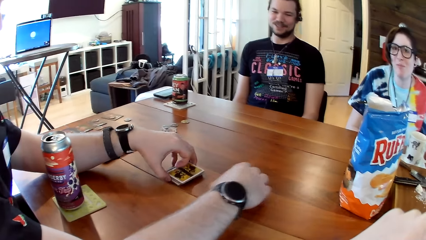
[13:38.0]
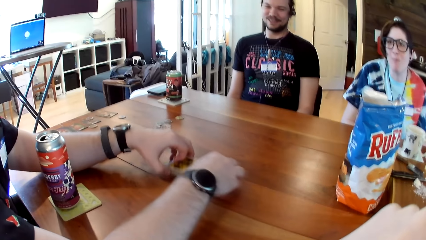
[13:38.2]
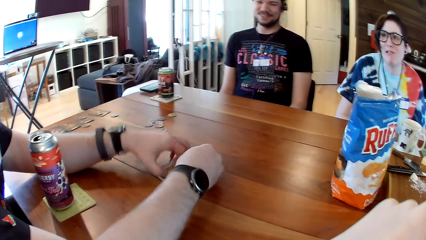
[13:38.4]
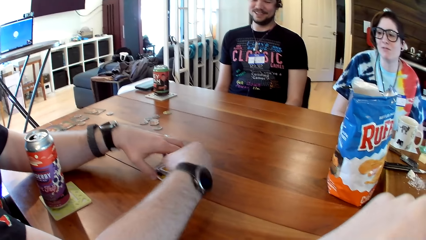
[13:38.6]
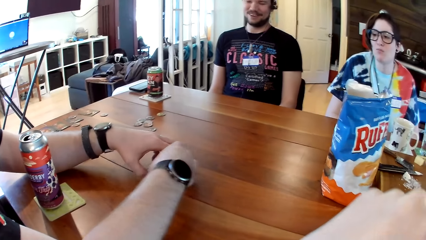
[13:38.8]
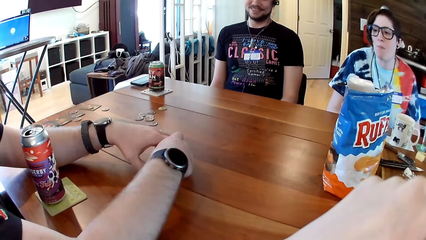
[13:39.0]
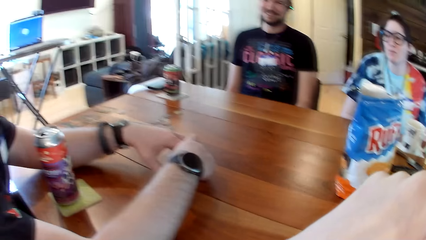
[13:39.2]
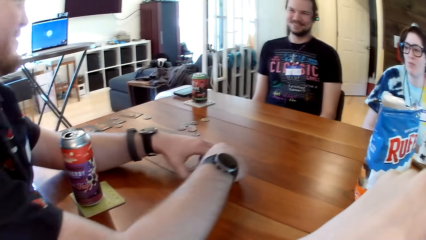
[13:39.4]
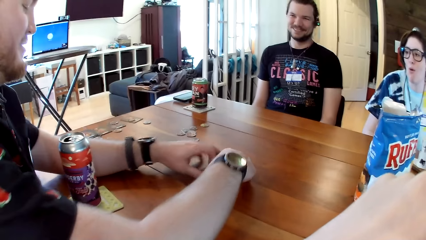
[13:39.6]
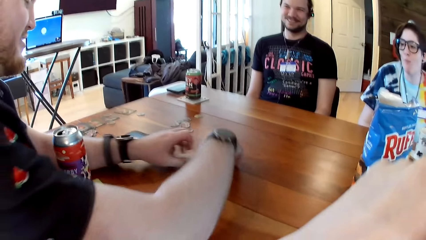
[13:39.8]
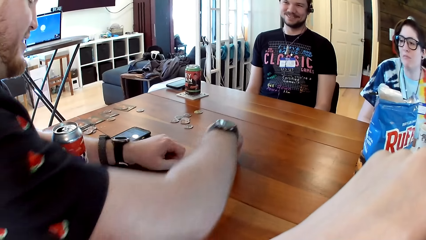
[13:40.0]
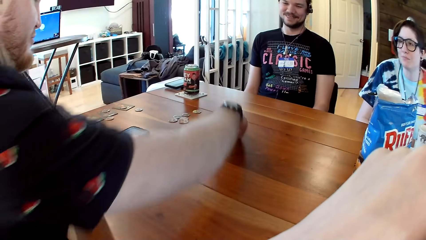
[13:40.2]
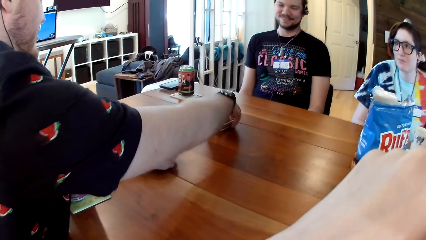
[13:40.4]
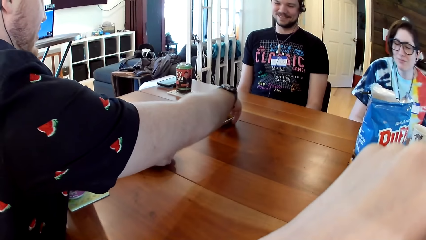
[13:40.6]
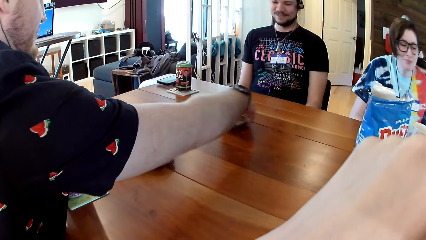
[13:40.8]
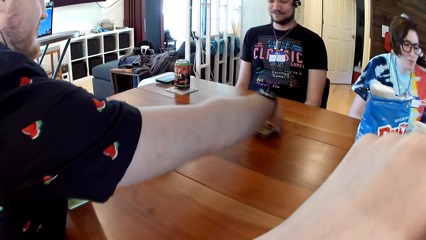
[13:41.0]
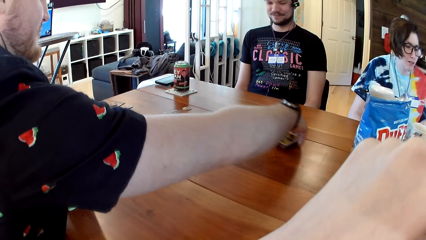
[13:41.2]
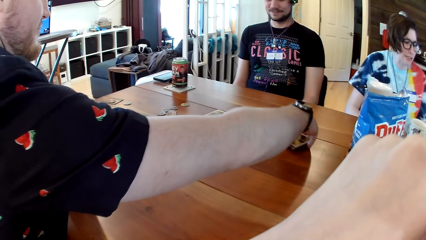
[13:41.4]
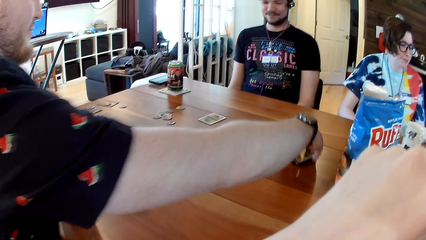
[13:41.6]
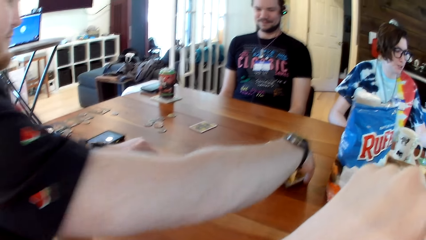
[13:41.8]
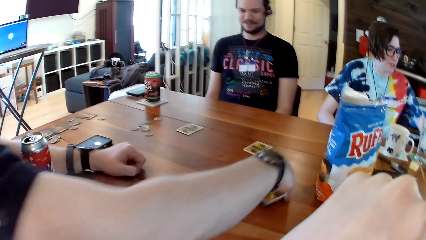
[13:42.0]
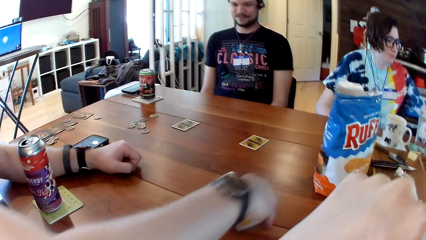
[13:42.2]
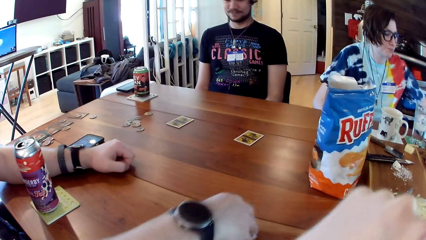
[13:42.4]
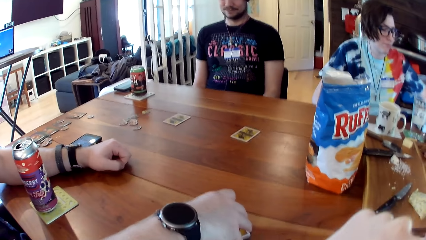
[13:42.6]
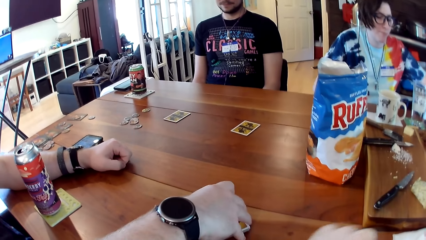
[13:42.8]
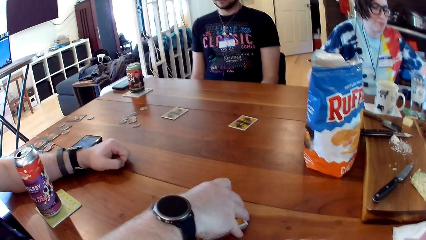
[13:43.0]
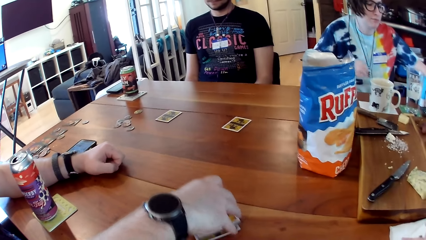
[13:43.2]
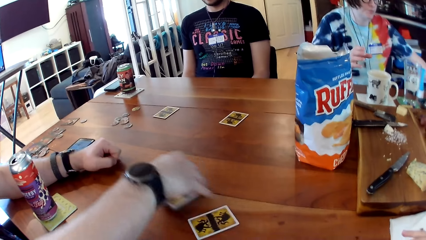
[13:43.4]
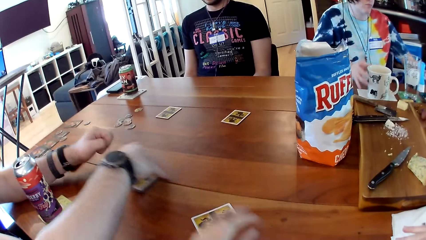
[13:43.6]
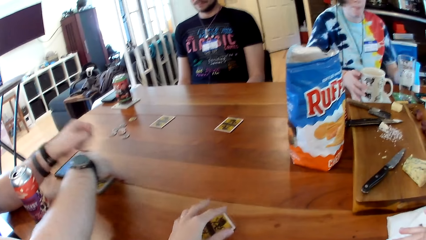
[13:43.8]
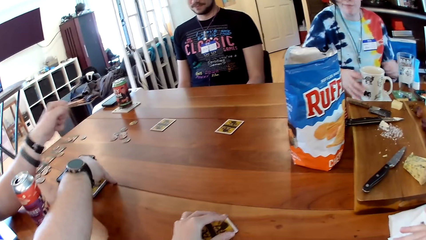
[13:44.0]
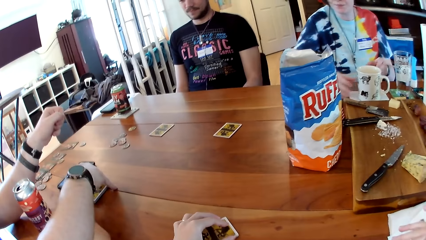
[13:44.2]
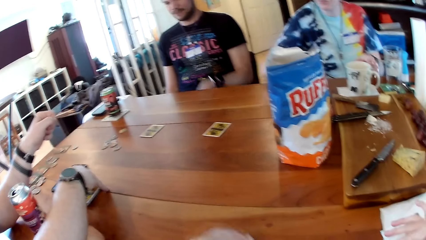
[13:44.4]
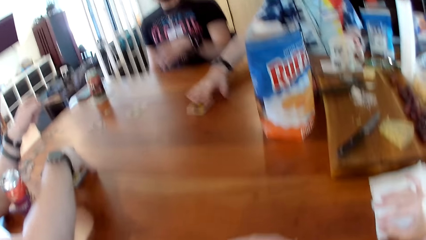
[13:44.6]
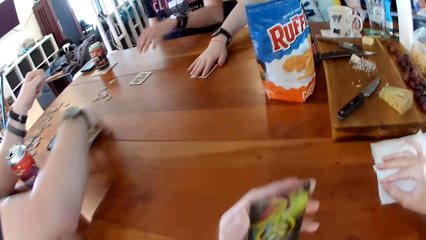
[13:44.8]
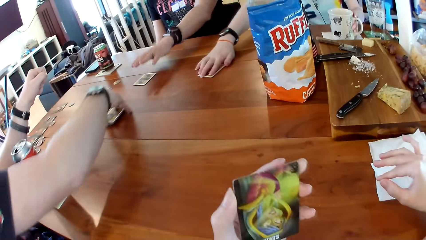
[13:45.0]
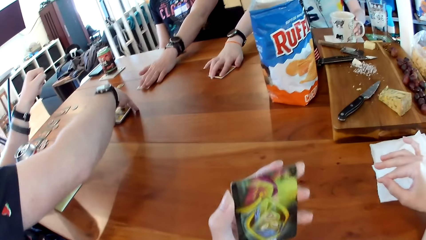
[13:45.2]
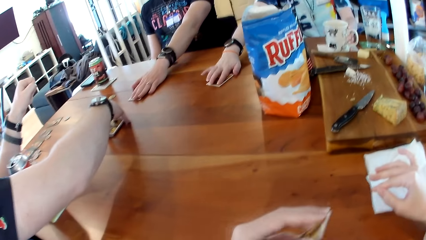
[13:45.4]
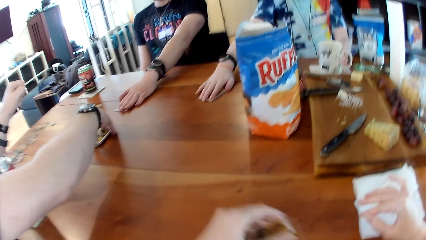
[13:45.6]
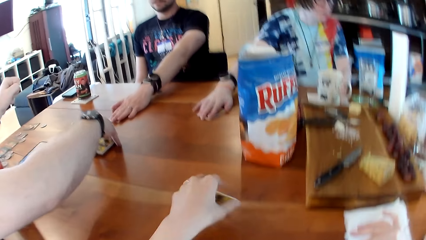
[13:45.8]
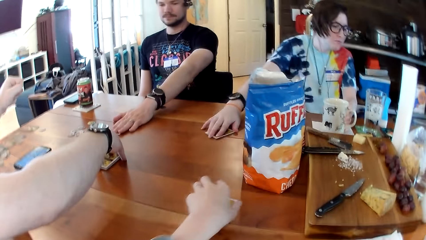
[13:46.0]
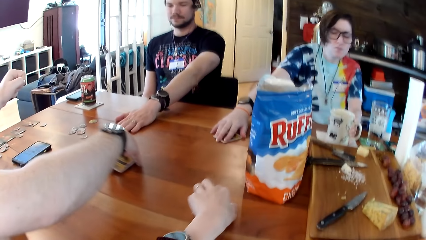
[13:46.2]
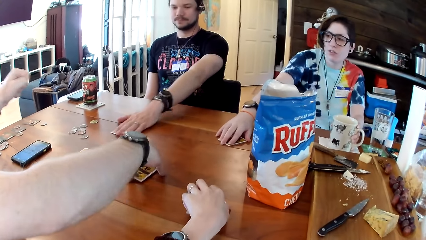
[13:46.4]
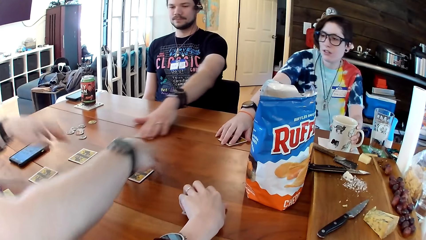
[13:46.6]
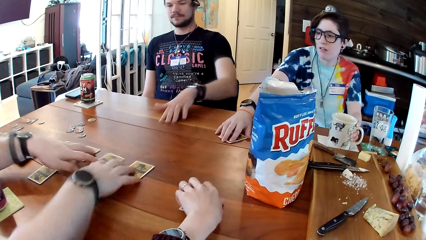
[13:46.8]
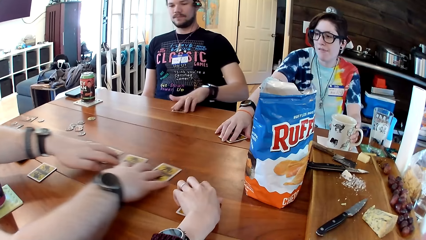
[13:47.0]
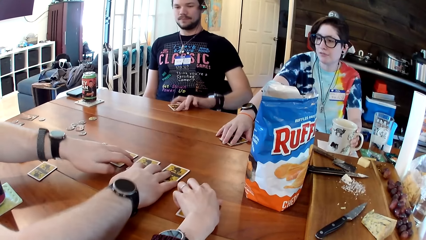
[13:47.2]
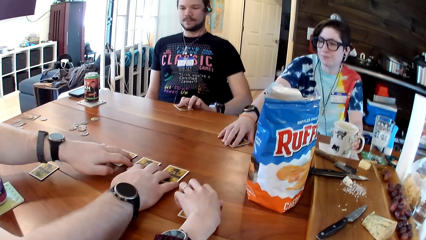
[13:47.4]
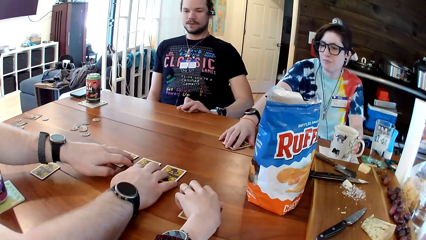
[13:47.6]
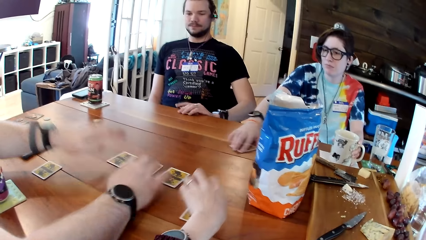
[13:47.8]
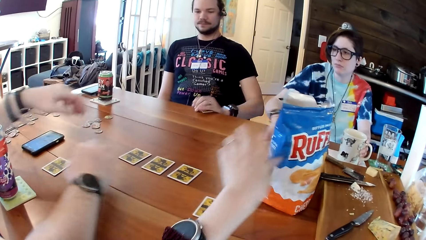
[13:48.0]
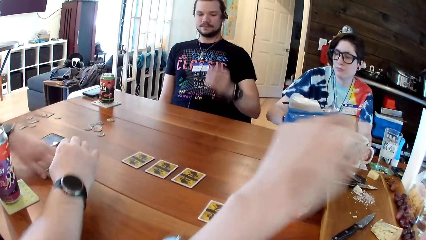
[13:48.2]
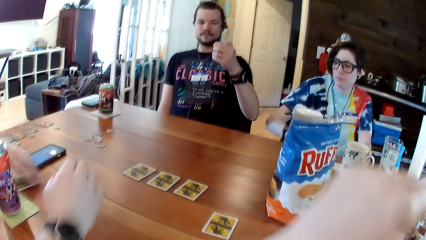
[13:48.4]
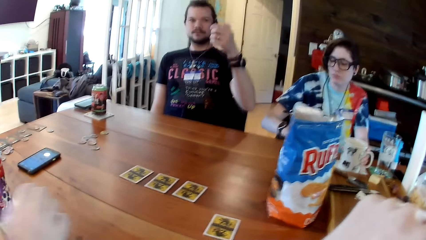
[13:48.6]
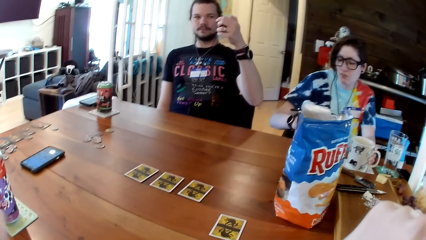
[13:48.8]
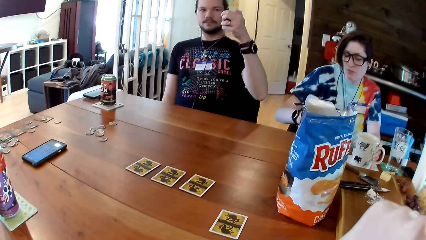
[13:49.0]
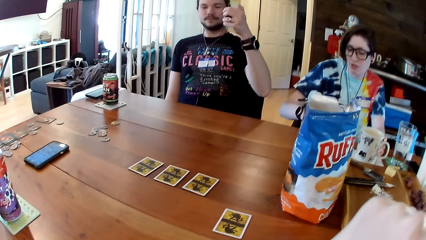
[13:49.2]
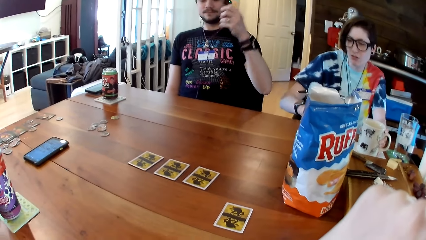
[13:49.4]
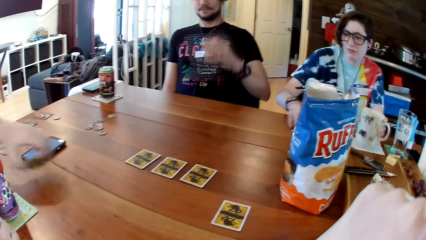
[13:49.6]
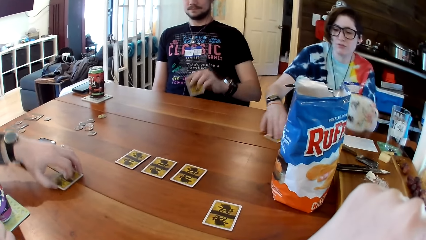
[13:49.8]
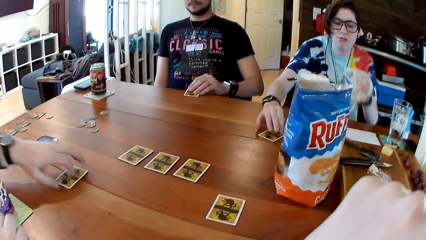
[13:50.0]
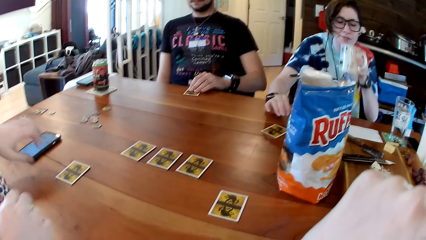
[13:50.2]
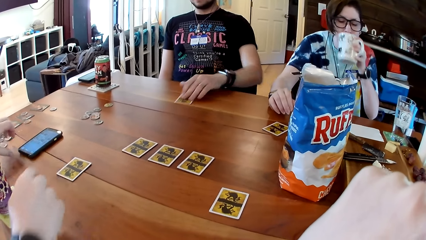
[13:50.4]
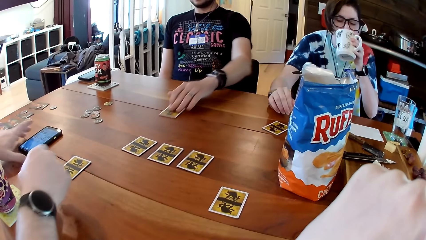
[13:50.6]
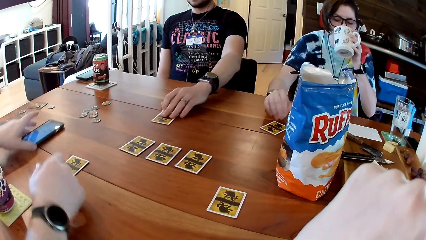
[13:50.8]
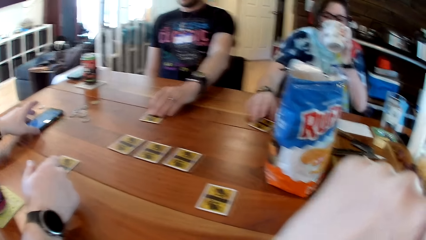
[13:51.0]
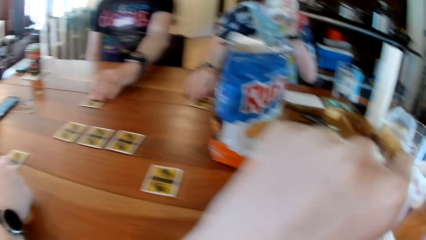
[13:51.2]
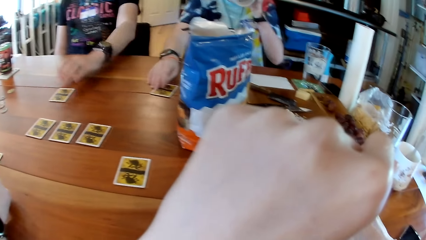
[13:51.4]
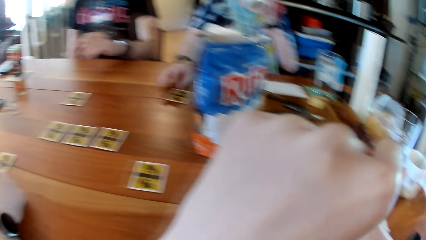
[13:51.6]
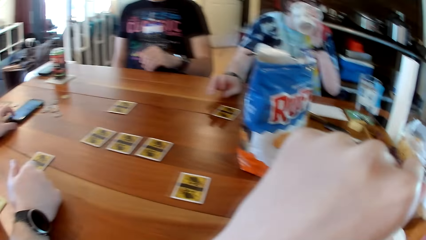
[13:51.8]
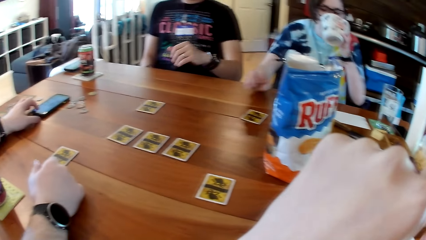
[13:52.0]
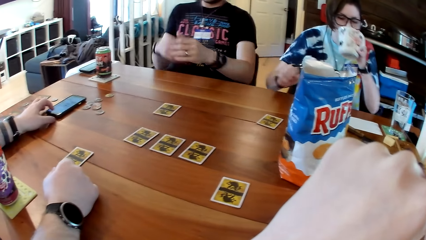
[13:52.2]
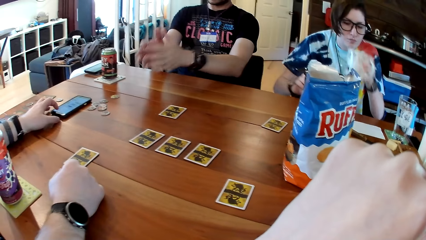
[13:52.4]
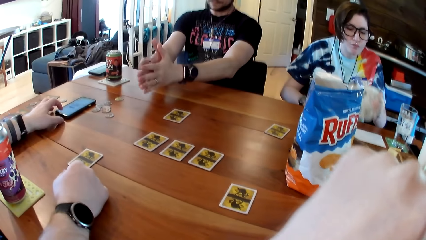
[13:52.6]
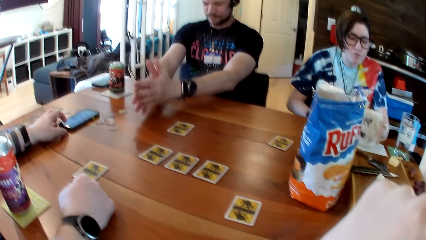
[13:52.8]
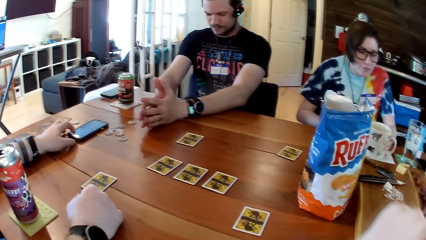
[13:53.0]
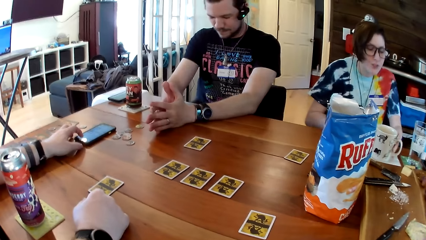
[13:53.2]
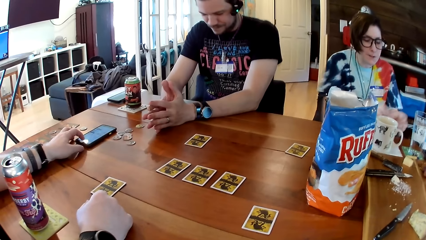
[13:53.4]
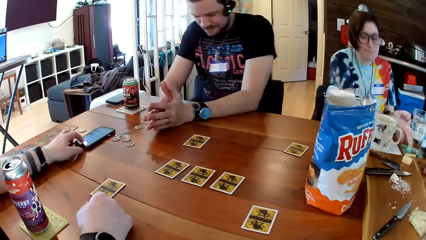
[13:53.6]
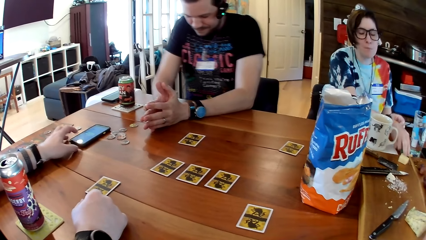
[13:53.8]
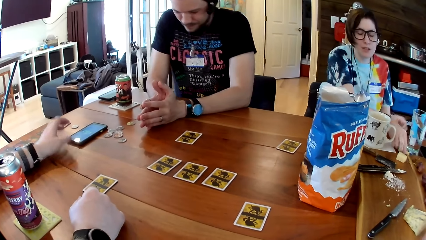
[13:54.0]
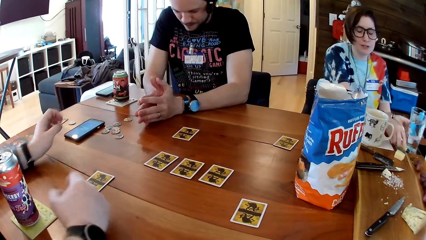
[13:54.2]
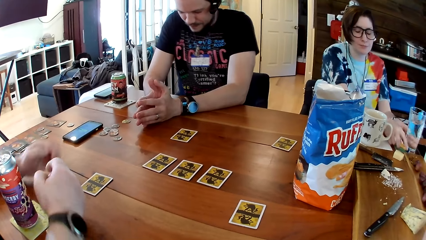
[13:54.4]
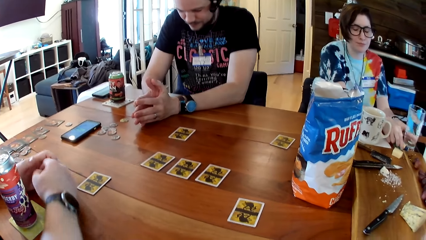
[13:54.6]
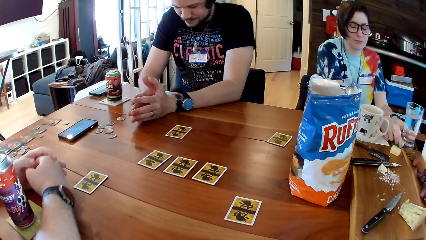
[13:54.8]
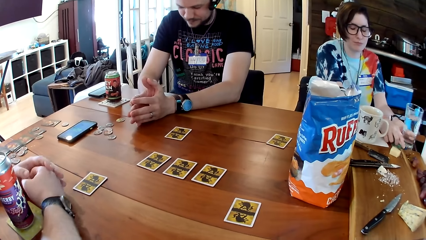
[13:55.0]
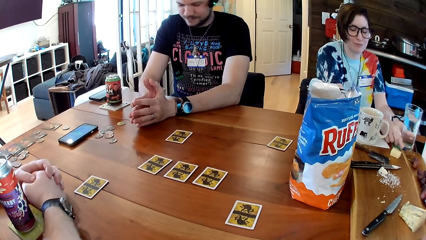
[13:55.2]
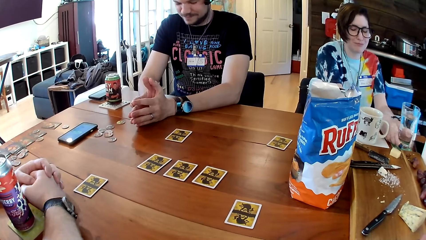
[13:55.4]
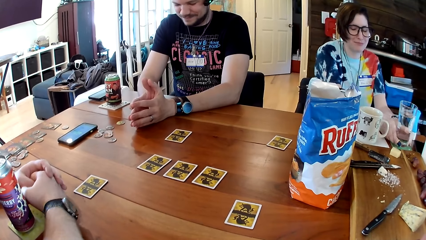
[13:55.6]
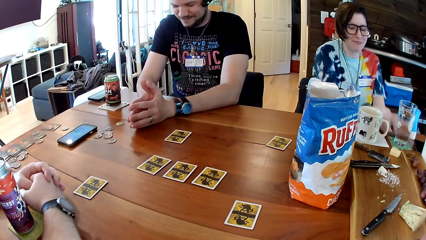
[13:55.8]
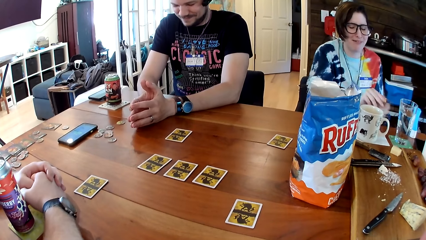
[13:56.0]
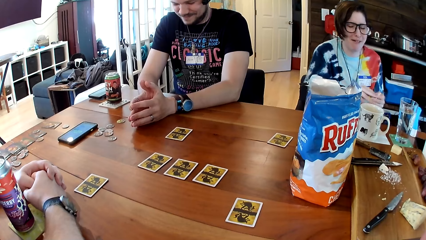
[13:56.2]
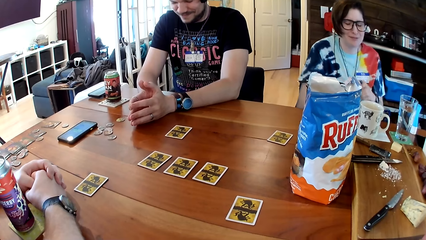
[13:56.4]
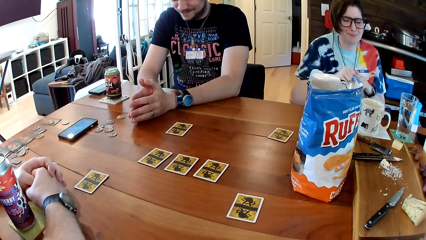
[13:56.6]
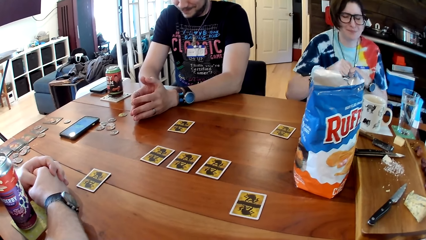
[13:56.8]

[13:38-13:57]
A man drags the cards on the table. The man distributes the cards on the table with his right hand. A woman touches the cup of tea on the paper towel on the table with her right hand. The camera wearer picks the card from the table with her left hand. The woman grabs the cup of tea on the paper towel on the table with her left hand and moves the card on the table with her right hand. The man picks a card from the table with his left hand. The camera wearer drops the card onto the table. Another man moves cards on the table with both hands and arranges the cards. The woman picks the mug in her left hand from the table and drops a card onto the table with her right hand. The first man drops the card onto the table with his left hand. The other man drops a card onto the table with his left hand. The woman drinks from the mug. The other man moves a phone on the table with his left hand and interacts with the camera wearer, the first man and the woman at the table. The woman places the mug onto the table. The first man places both hands onto the table. The other man operates the phone on the table with his left hand. The woman moves a glass of water on the table with both hands.
